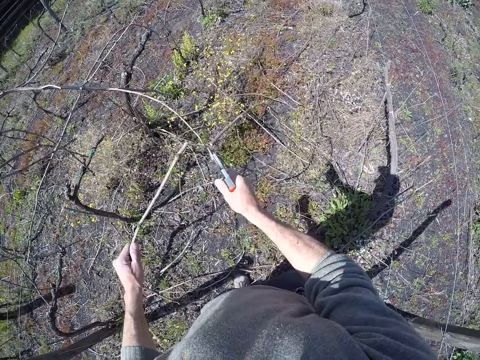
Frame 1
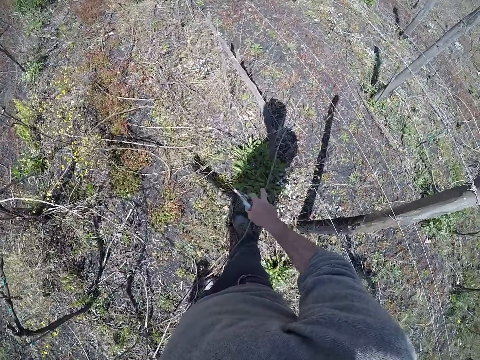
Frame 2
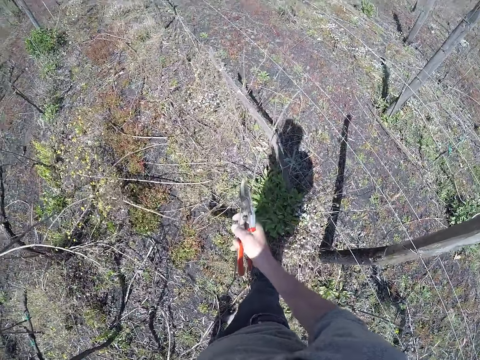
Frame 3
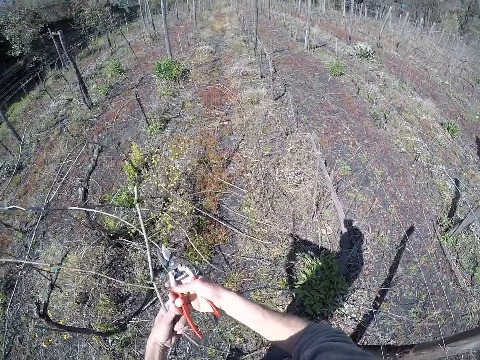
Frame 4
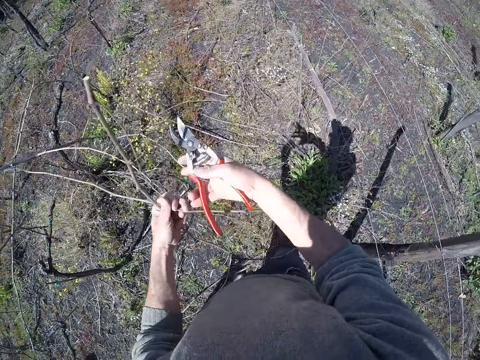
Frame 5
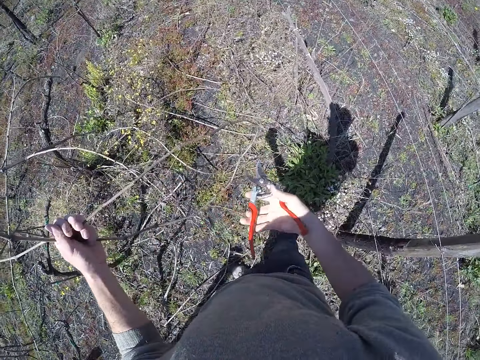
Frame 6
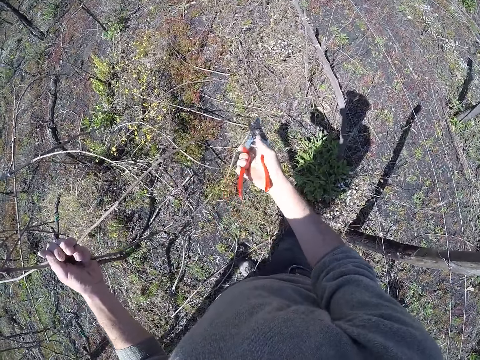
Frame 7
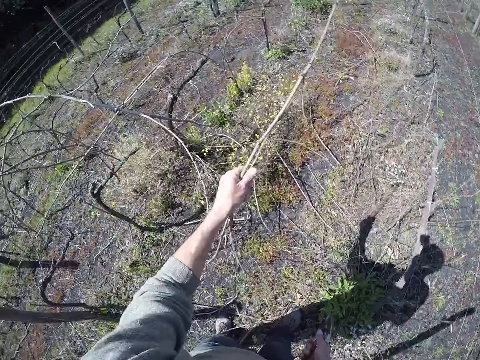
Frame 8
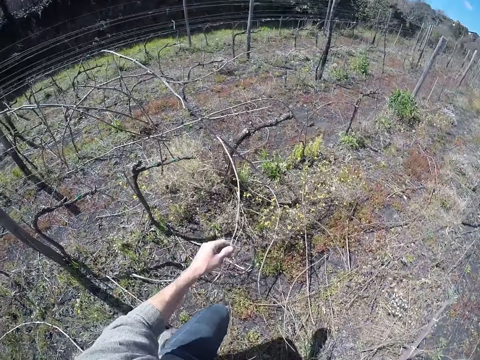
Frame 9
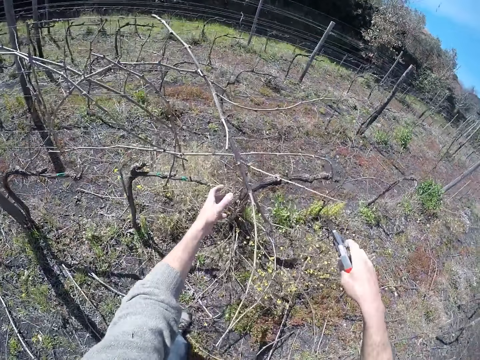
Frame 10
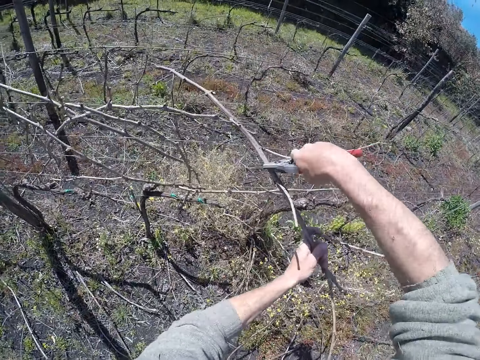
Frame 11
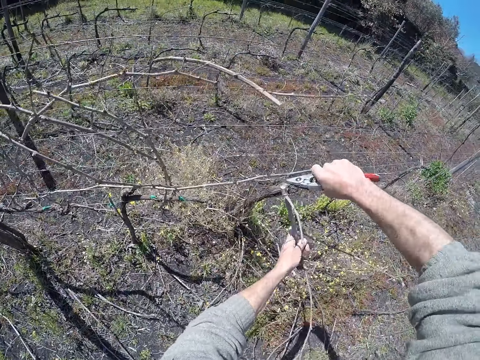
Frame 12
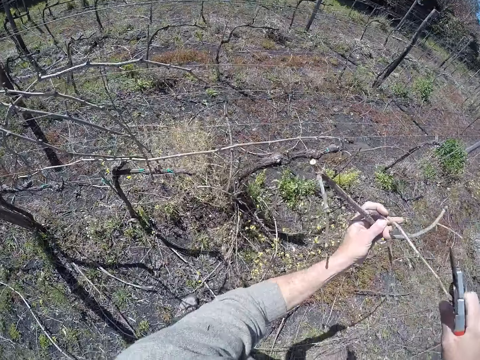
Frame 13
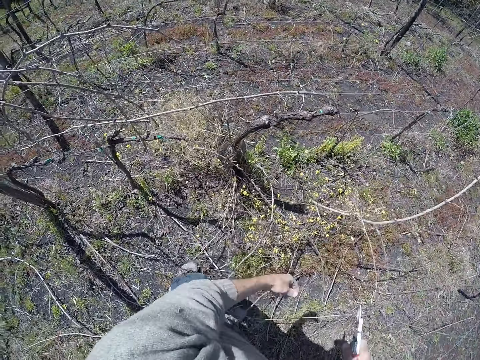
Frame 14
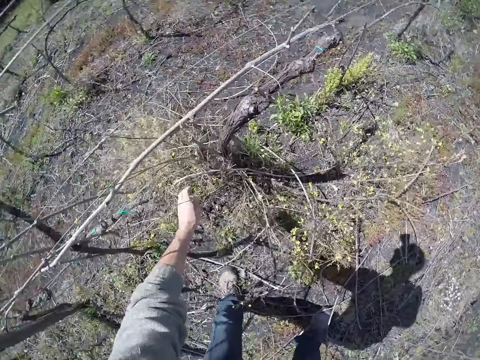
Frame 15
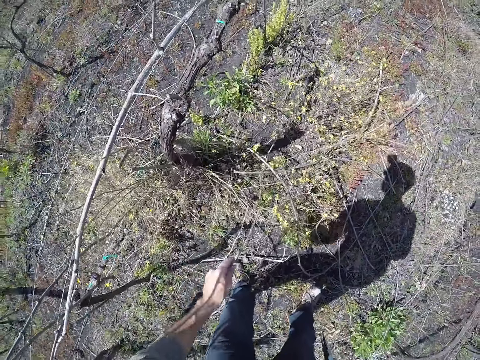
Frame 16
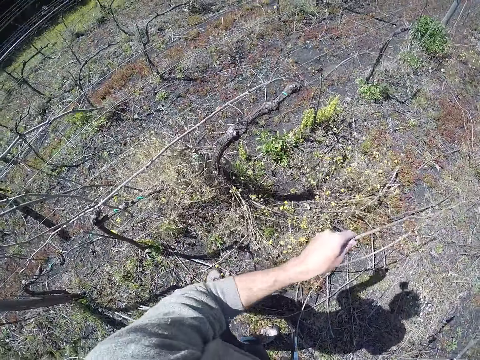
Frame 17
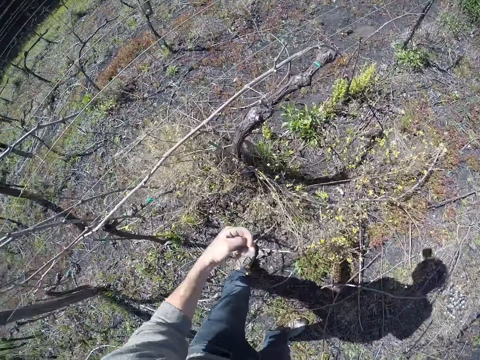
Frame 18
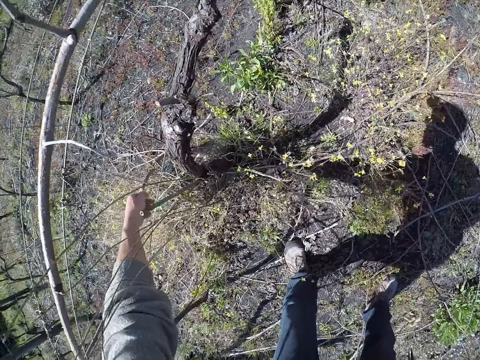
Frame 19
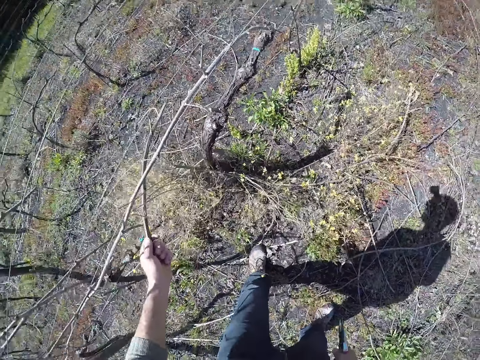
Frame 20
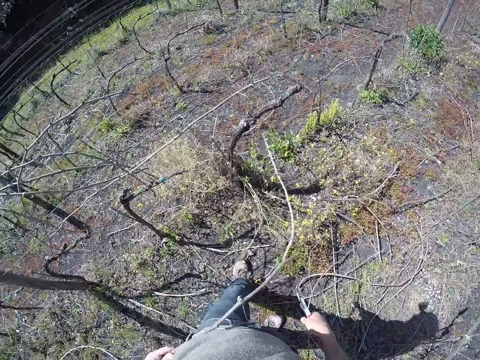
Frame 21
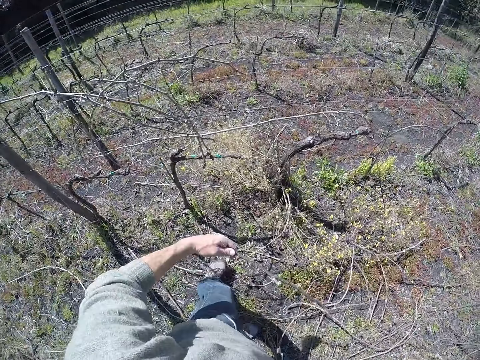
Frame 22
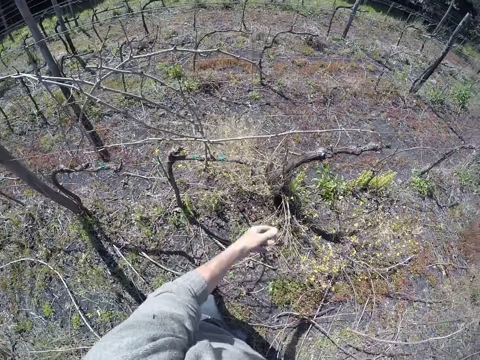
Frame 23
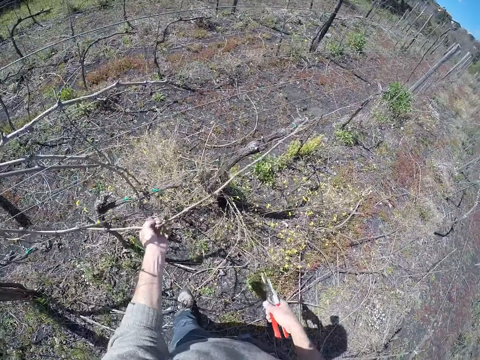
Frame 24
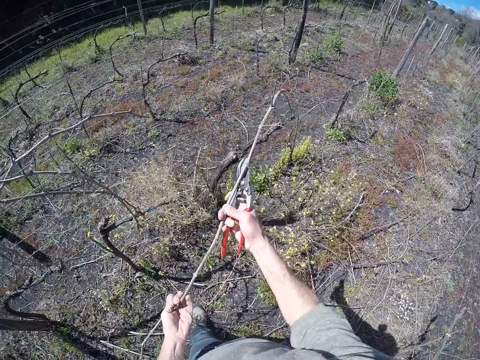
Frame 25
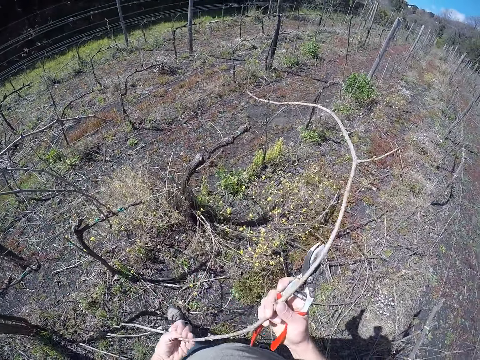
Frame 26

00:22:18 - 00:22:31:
The camera wearer pulls the twig from the ground with his right hand. He throws a branch on the ground. He puts the twig in his right hand in his left hand. He cuts the twig with the pruner in his right hand. He drops the twig on the ground with his left hand. He holds a twig on the wire with his left hand. He cuts the twig with the pruner in his right hand. He drops the twig on the ground with his left hand. He pulls a twig from the ground with his left hand. He drops the twig on the ground with his left hand. He picks a twig across the wire with his left hand. He drops the twig on the ground with his left hand. He pulls a twig from the wire with both hands.

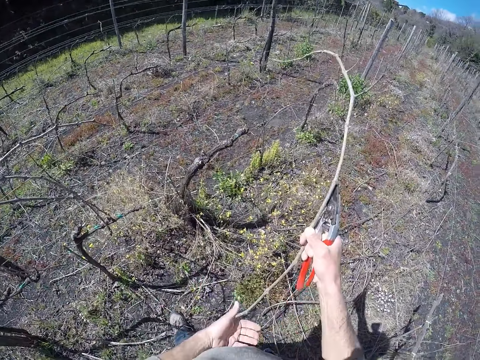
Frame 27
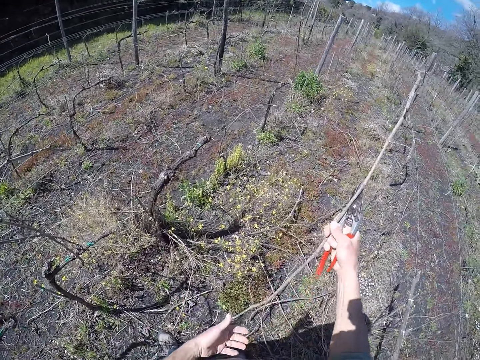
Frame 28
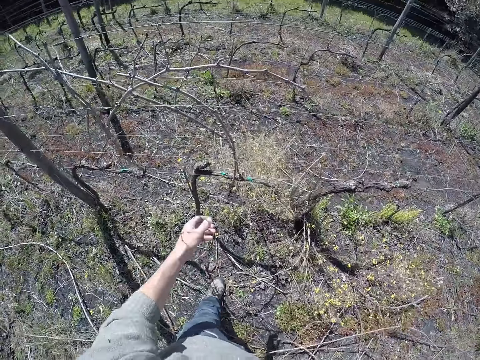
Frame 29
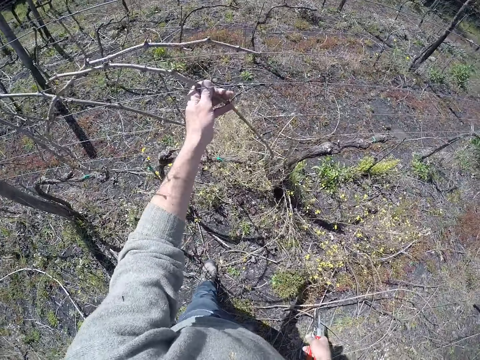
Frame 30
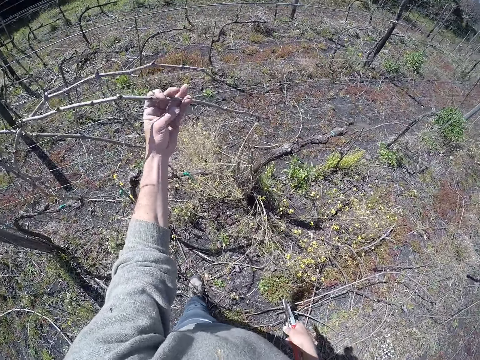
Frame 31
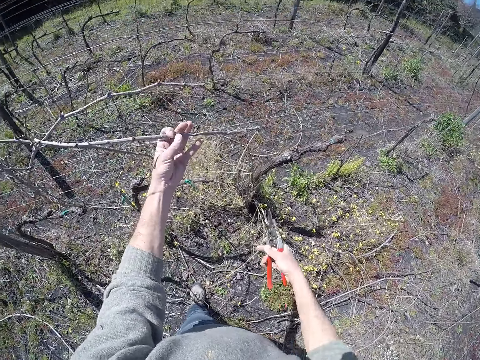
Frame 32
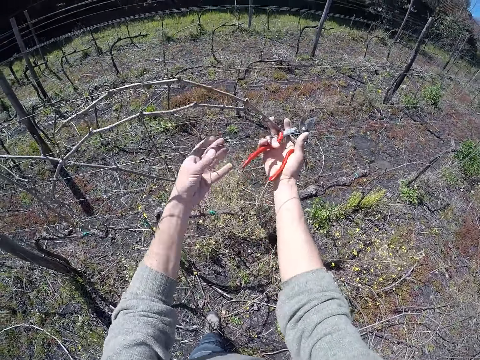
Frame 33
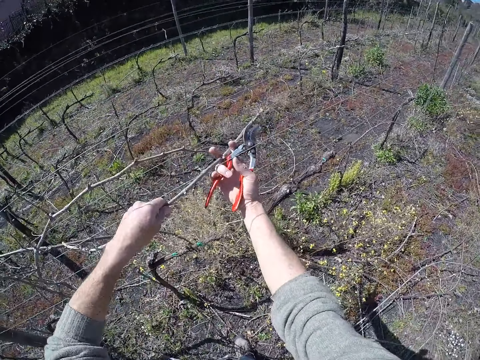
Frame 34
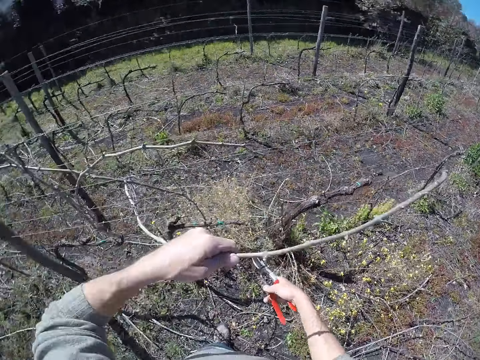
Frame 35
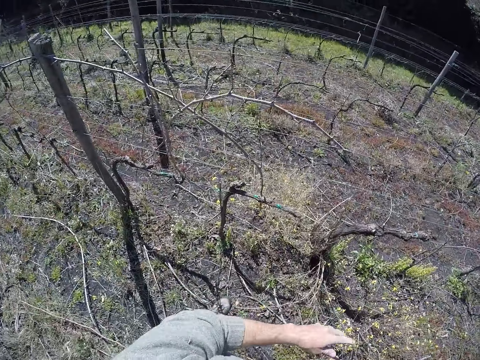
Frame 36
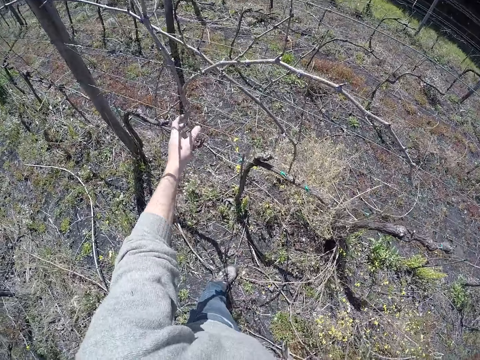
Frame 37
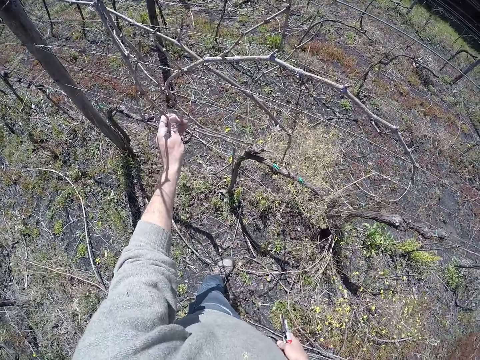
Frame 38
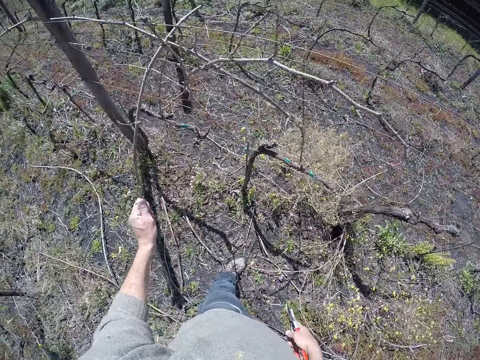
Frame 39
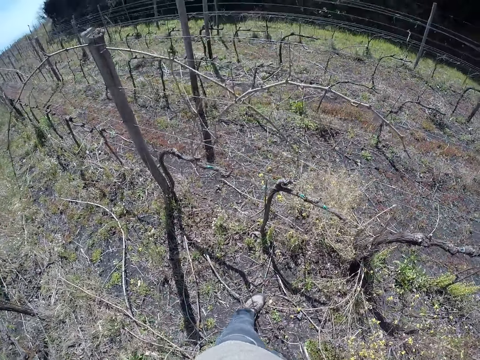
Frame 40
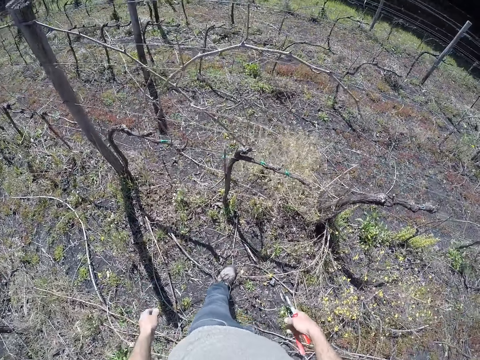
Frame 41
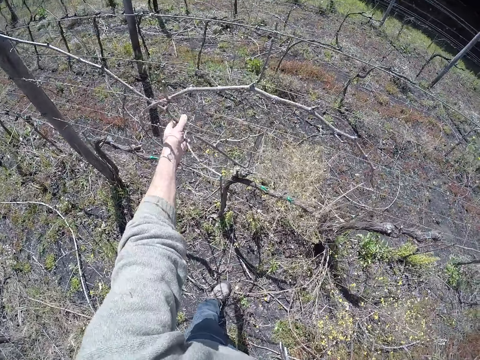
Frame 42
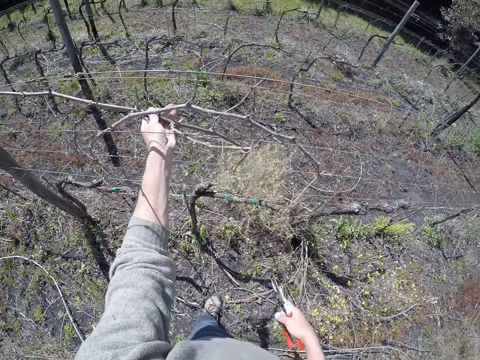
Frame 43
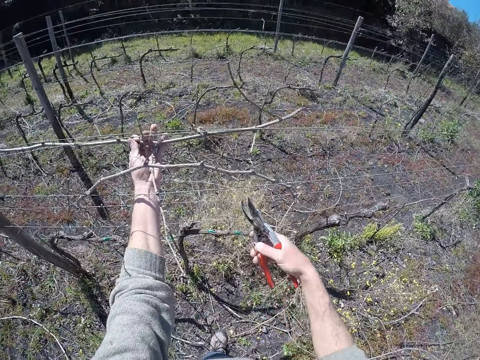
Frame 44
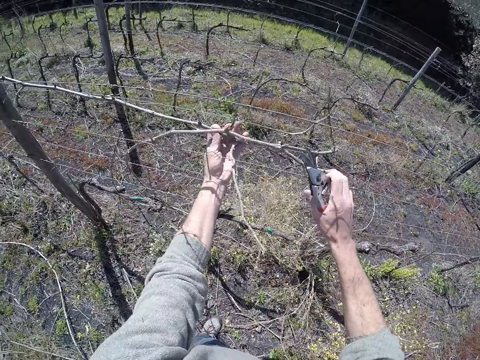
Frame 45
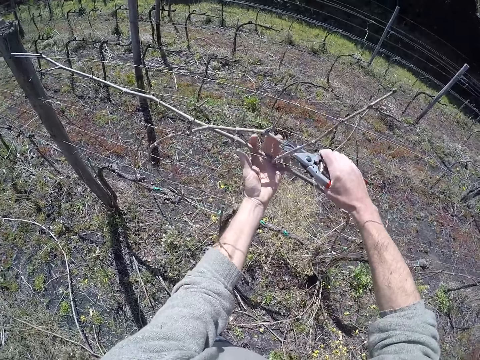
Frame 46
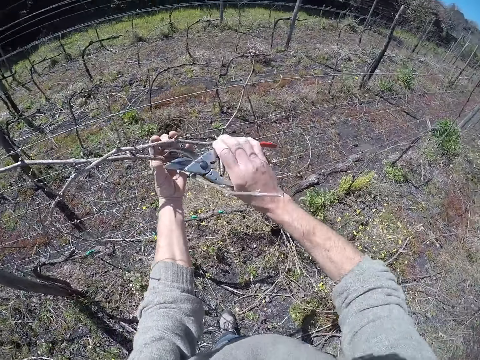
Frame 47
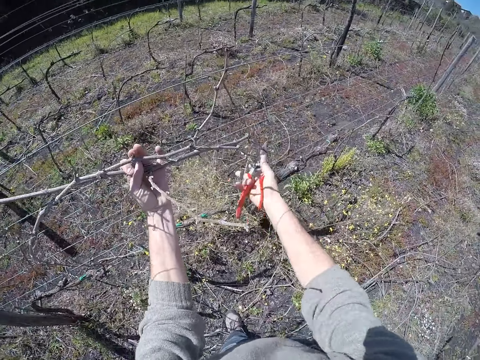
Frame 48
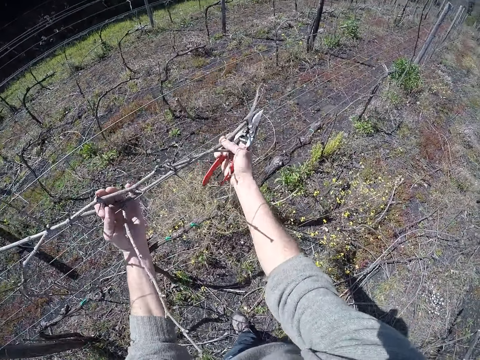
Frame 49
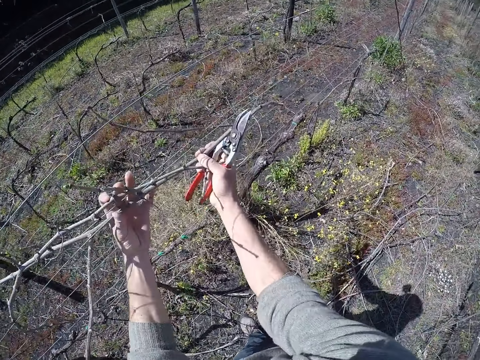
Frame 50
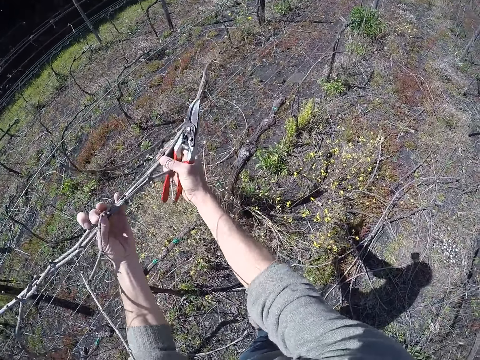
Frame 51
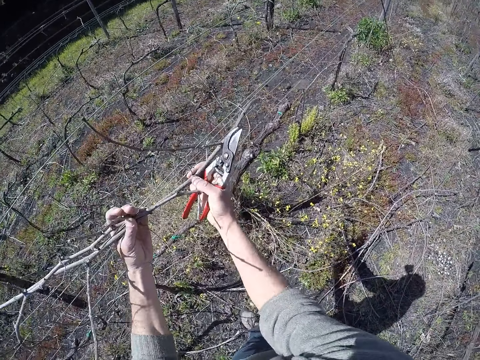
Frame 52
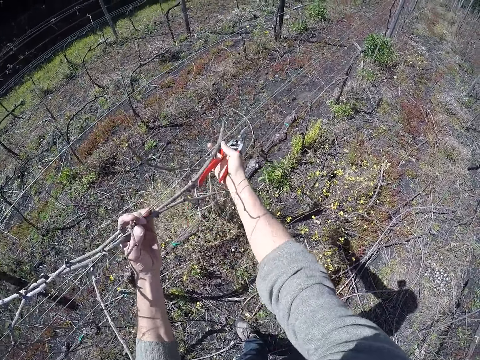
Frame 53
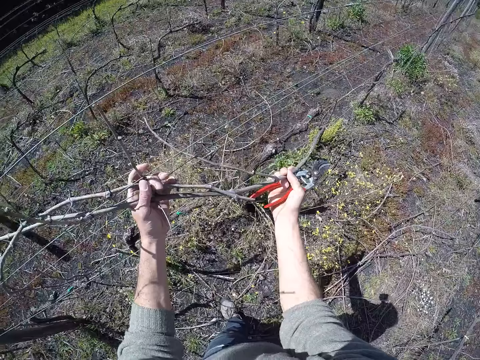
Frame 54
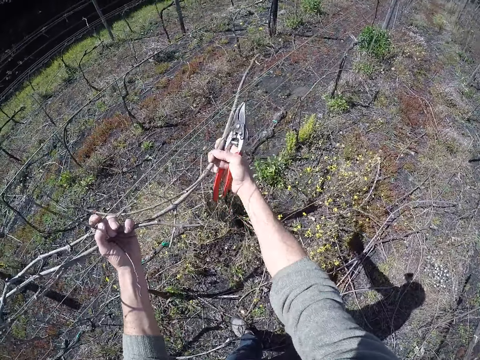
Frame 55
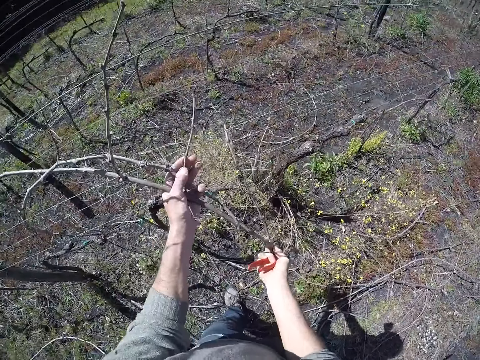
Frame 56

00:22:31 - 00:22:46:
The camera wearer pulls a tree branch. He drops the twig on the ground with his right hand. He pulls a twig from the wire with his left hand. He holds the twig with his right hand. He holds the twig with his left hand. He drops the twig on the ground with his left hand. He pulls a twig from the wire with his left hand. He drops the twig on the ground with his left hand. He pulls a twig from the wire with his left hand. He pulls the twig from the wire with both hands. He cuts the branch with secateurs. He pulls the tree branch.
